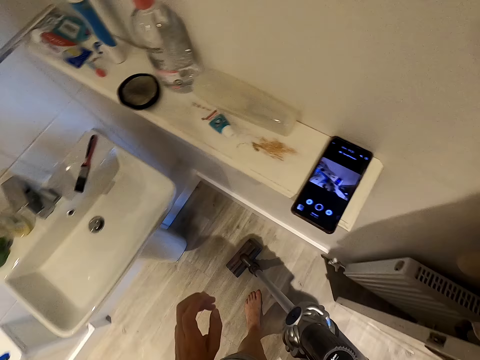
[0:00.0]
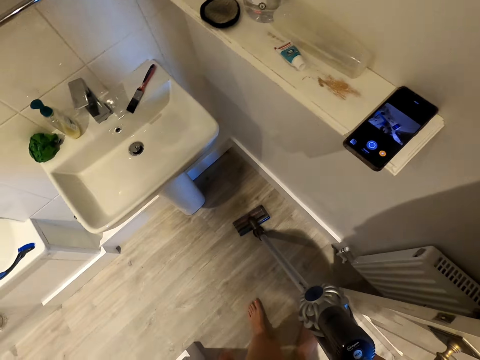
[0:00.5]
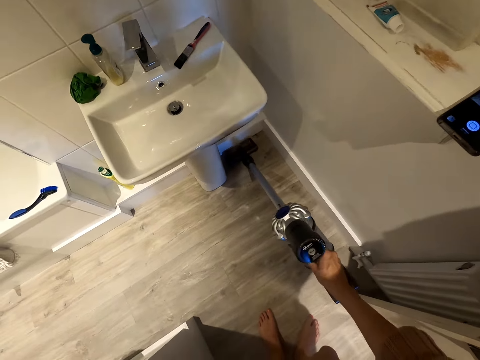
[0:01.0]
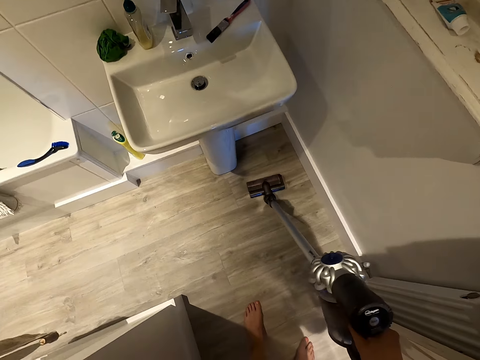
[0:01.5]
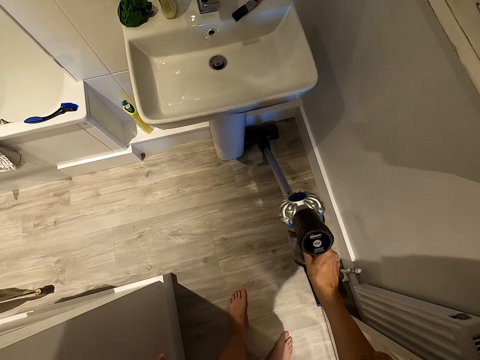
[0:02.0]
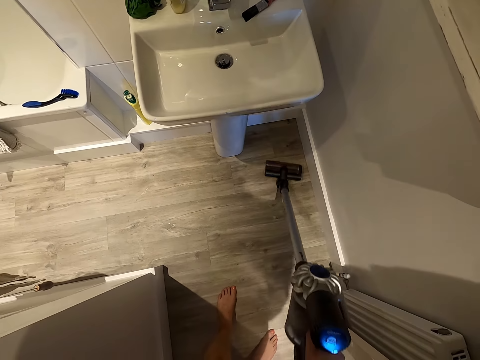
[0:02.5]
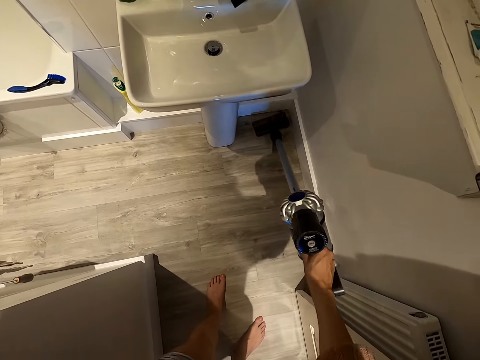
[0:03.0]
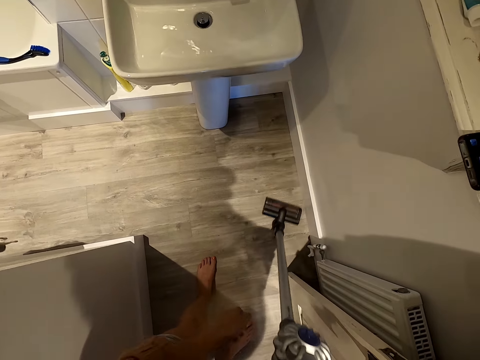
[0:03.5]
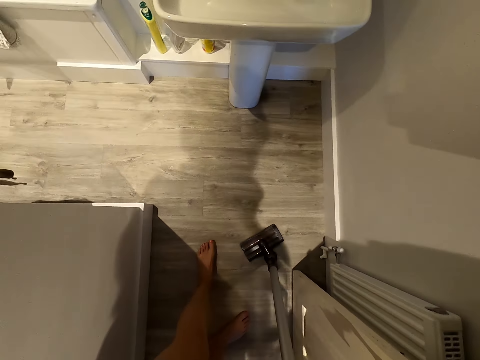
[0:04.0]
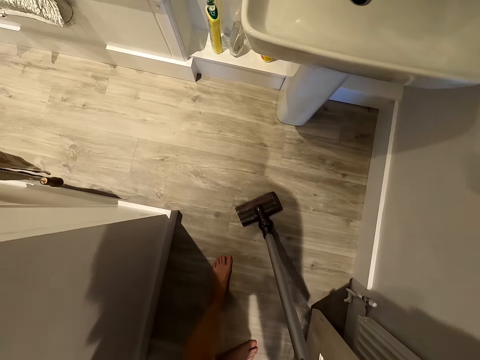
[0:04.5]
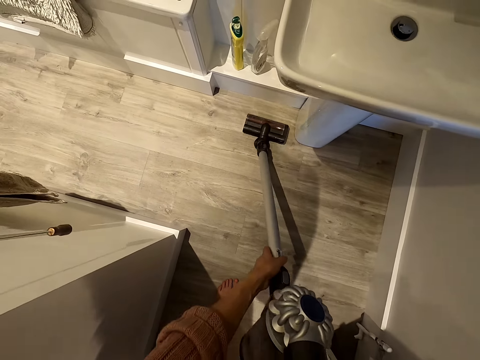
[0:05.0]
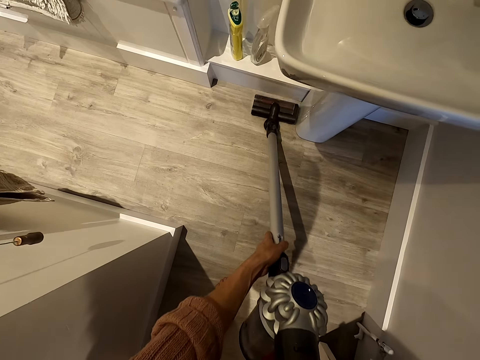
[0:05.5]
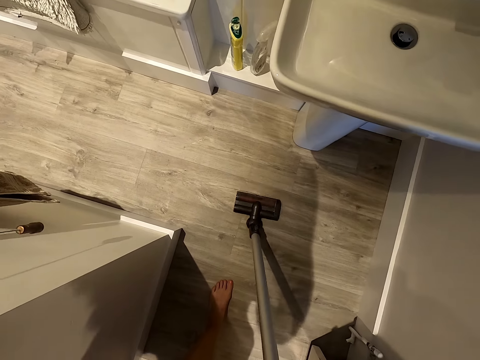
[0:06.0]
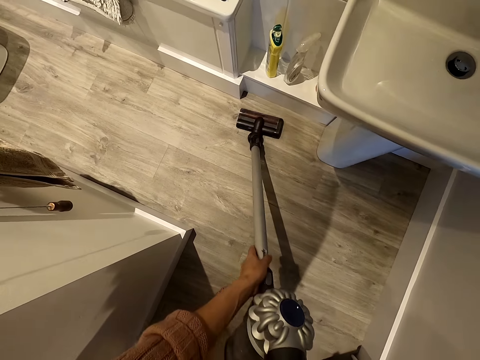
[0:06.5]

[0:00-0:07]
The camera wearer holds a vacuum cleaner or steam cleaner. They clean the floor with the steam cleaner.

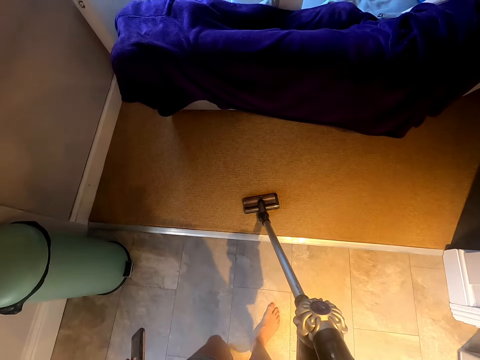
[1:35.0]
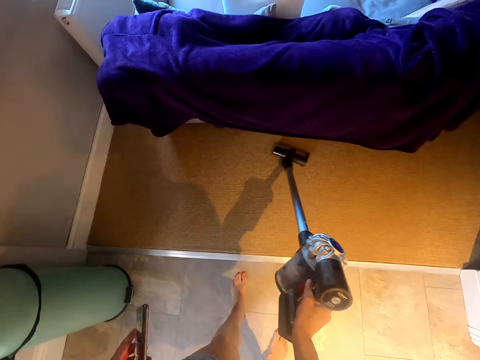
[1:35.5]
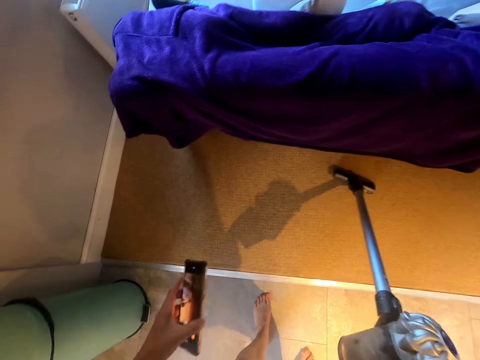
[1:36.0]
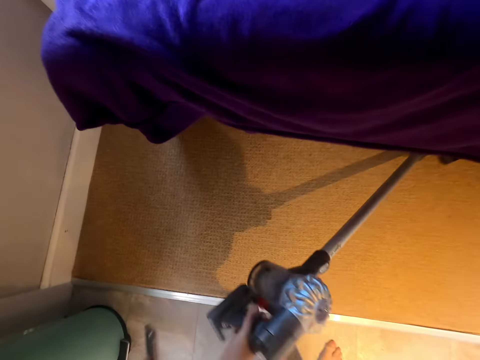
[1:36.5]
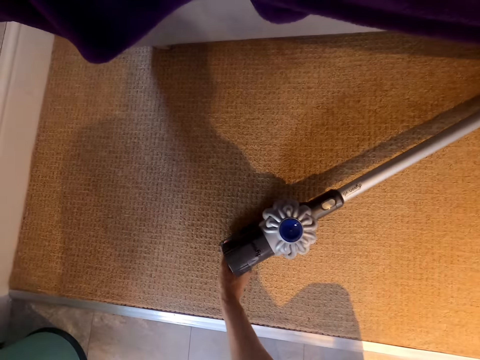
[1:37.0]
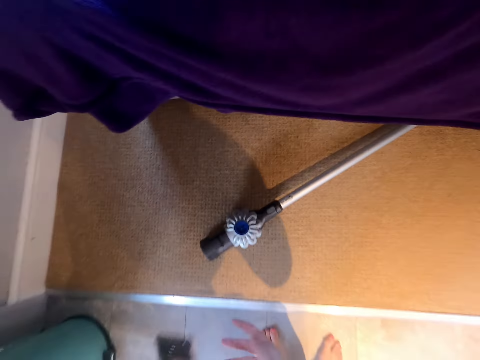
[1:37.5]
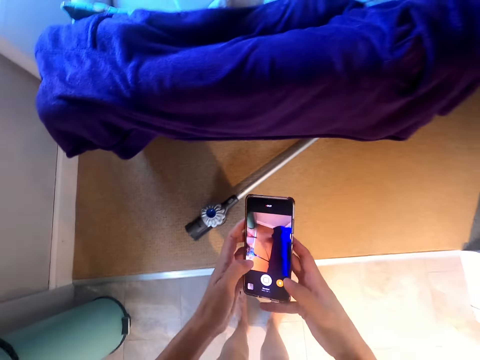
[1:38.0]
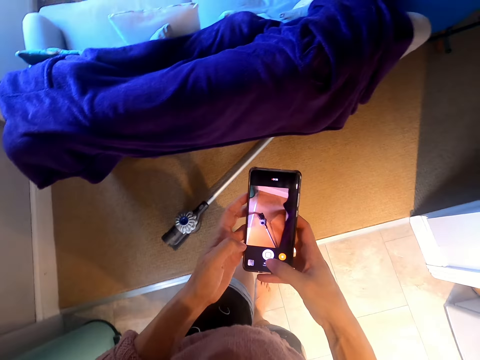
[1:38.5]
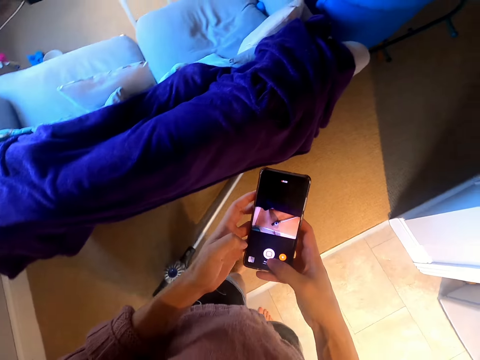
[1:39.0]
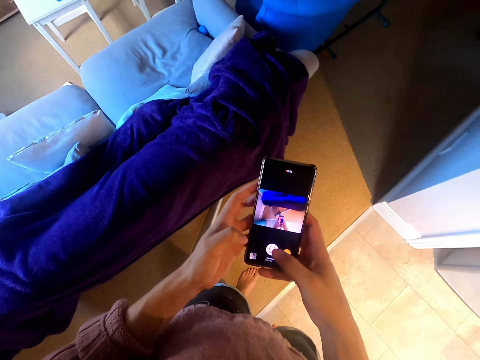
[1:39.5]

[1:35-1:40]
The camera wearer puts down the steam cleaner. They scroll on the phone and walk around.
